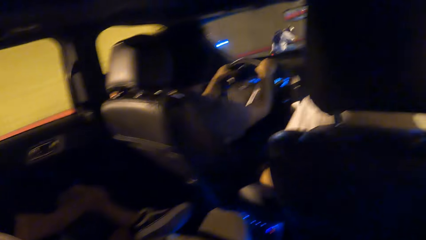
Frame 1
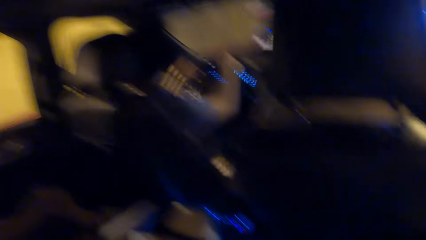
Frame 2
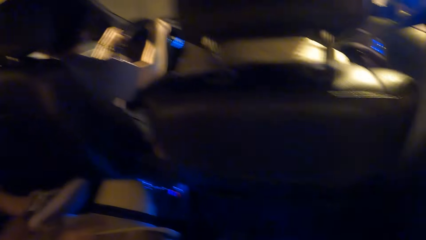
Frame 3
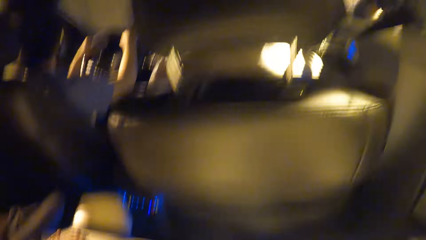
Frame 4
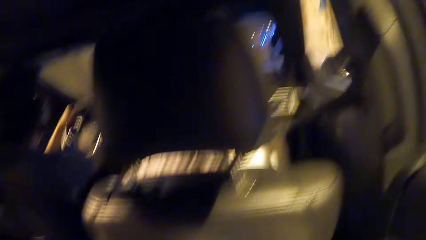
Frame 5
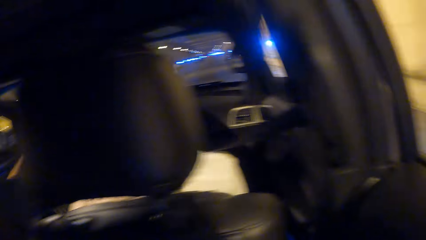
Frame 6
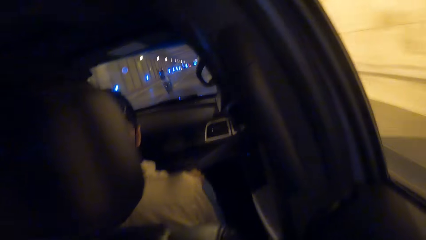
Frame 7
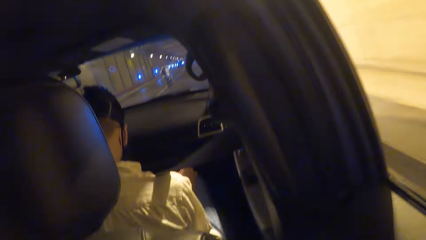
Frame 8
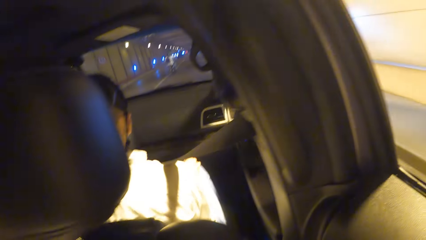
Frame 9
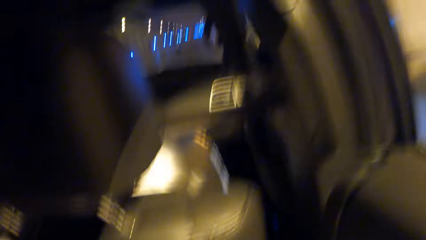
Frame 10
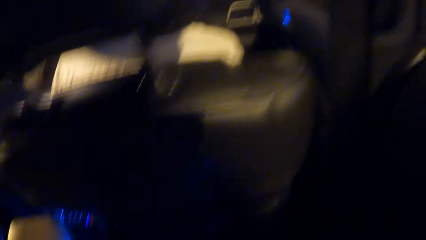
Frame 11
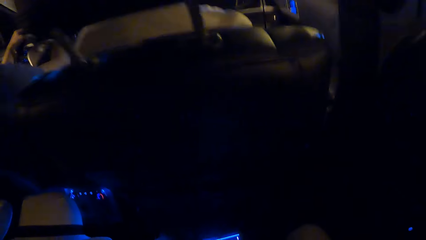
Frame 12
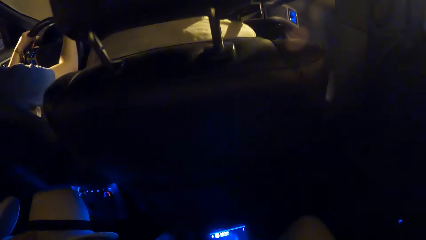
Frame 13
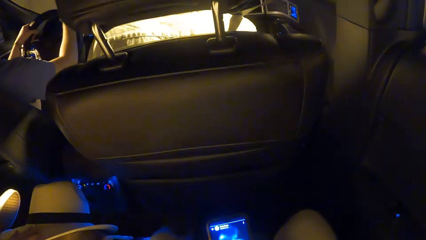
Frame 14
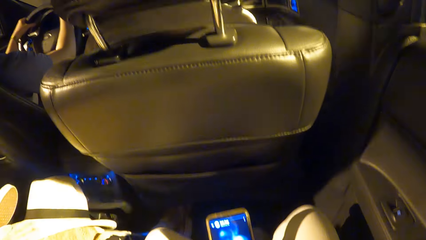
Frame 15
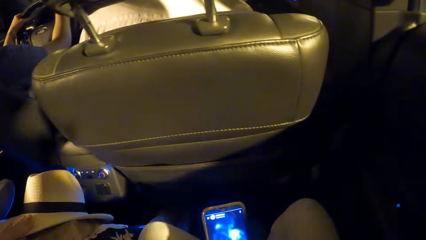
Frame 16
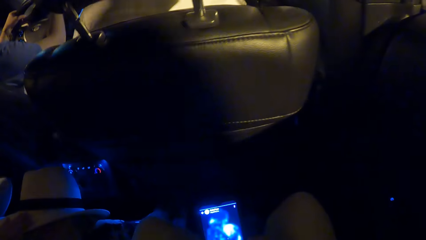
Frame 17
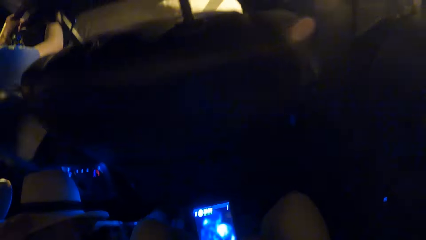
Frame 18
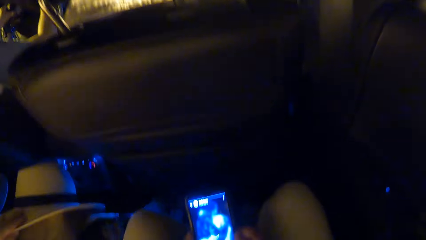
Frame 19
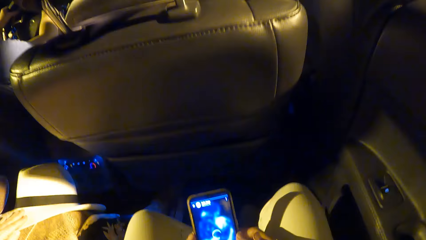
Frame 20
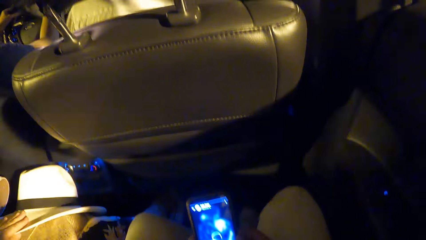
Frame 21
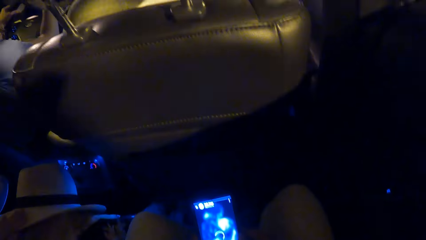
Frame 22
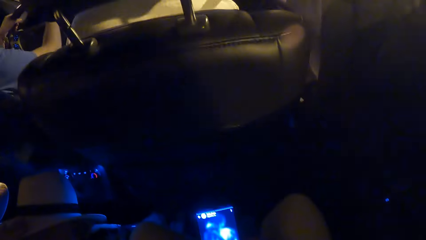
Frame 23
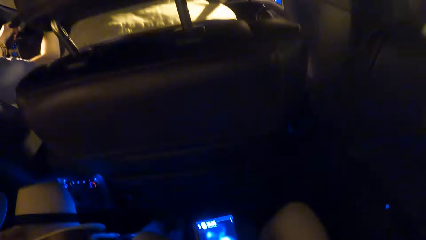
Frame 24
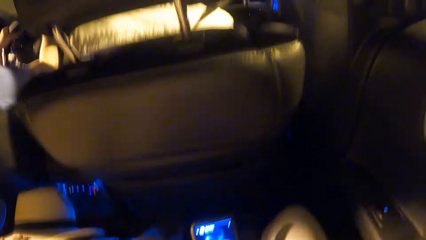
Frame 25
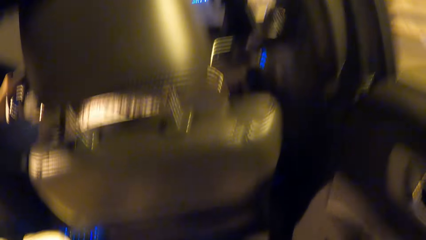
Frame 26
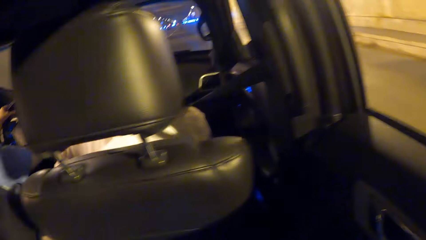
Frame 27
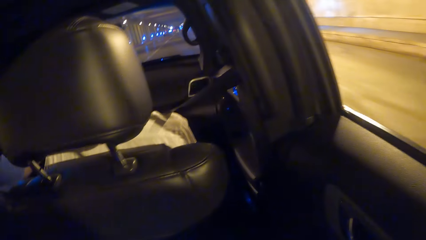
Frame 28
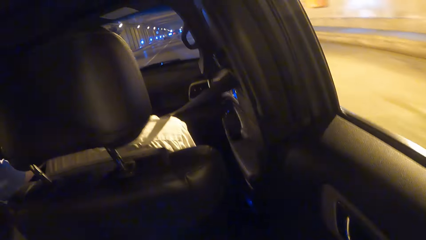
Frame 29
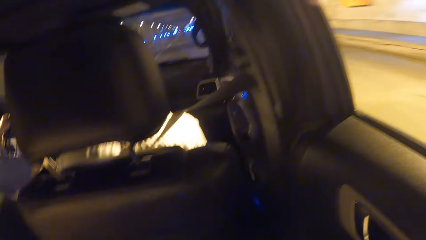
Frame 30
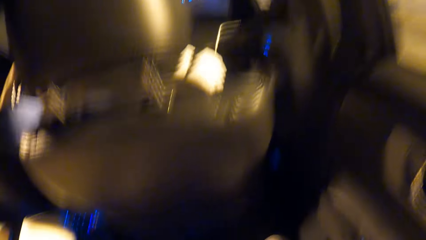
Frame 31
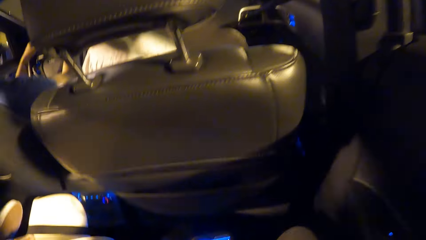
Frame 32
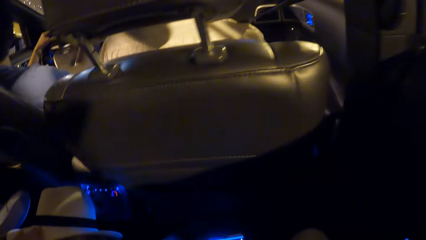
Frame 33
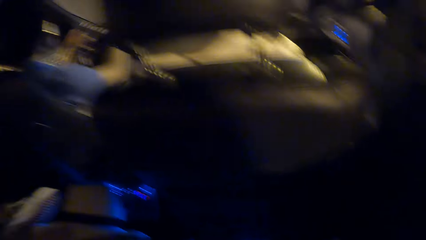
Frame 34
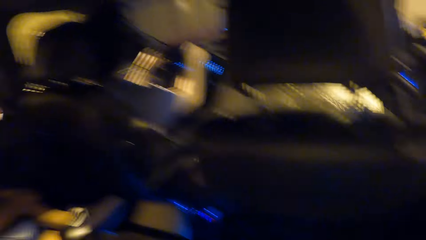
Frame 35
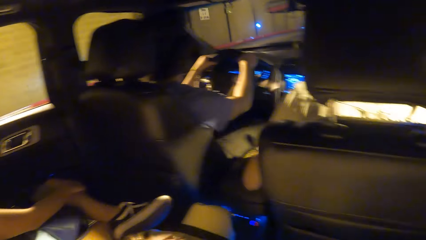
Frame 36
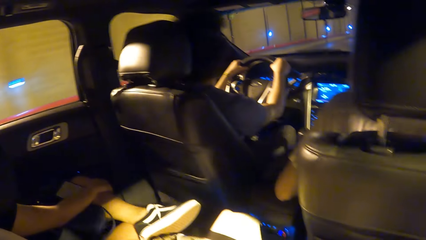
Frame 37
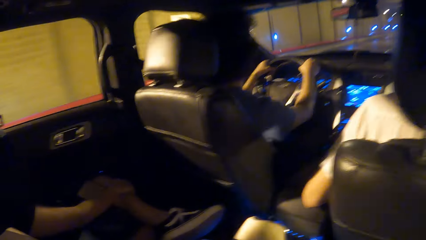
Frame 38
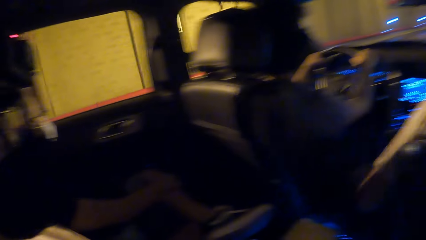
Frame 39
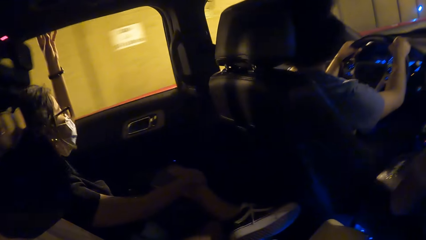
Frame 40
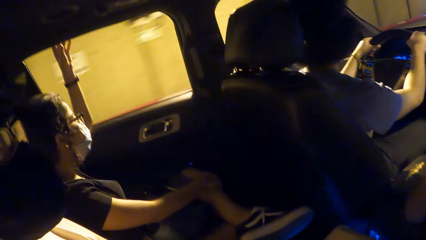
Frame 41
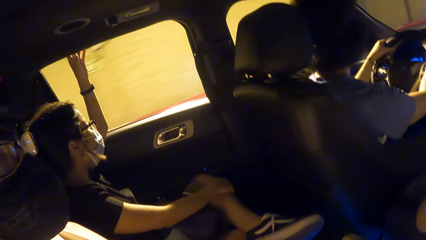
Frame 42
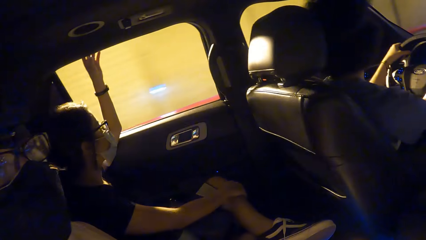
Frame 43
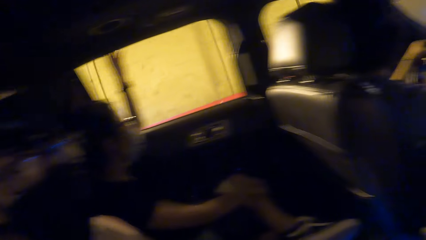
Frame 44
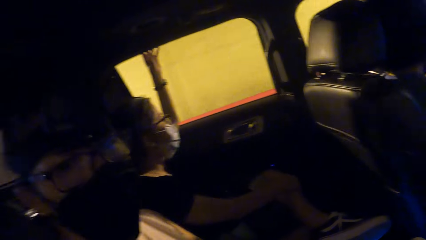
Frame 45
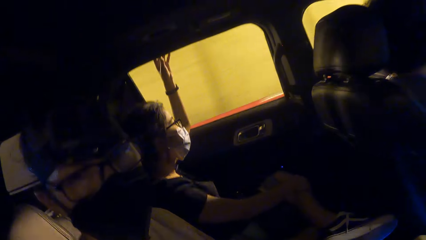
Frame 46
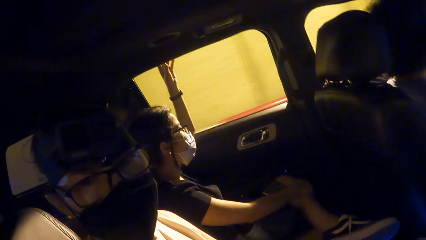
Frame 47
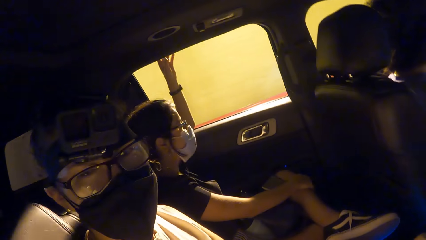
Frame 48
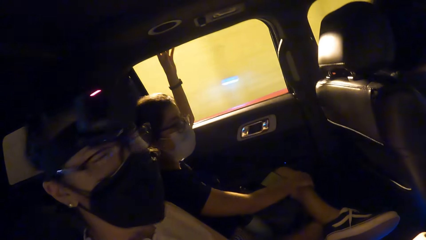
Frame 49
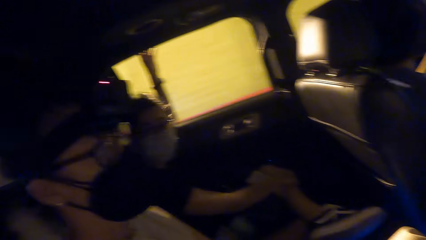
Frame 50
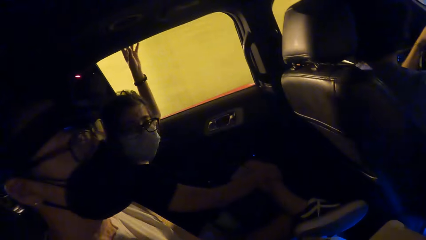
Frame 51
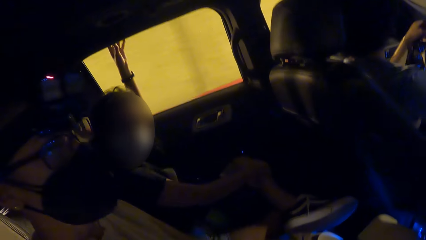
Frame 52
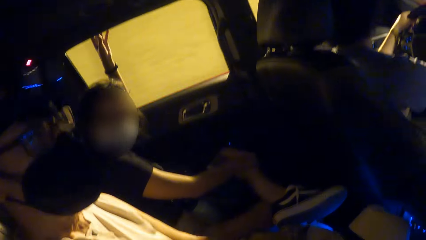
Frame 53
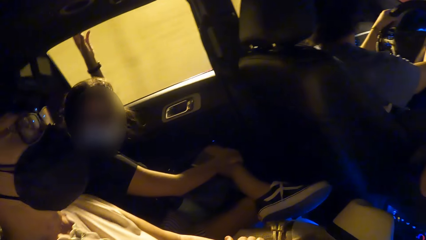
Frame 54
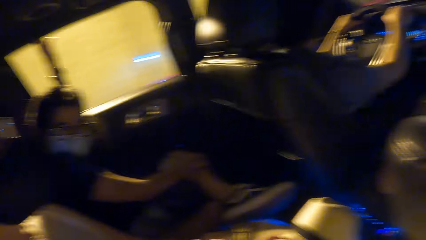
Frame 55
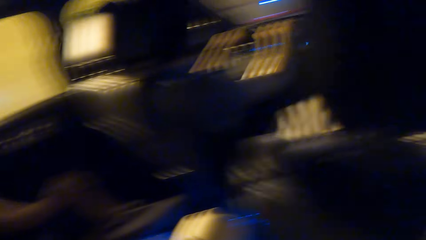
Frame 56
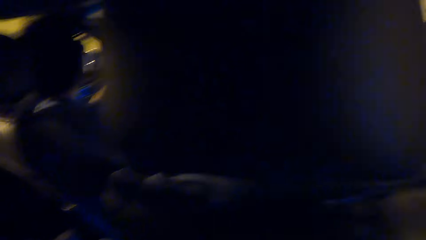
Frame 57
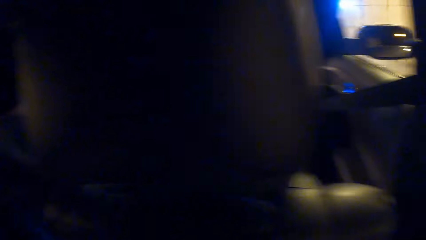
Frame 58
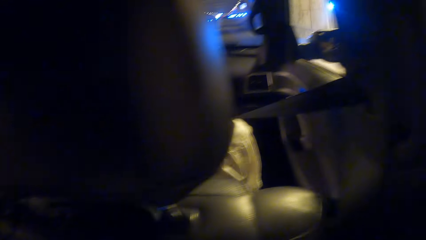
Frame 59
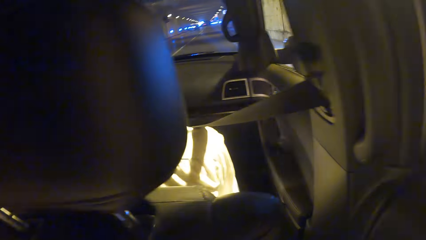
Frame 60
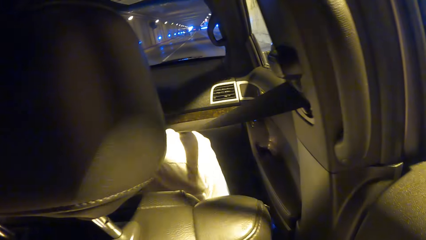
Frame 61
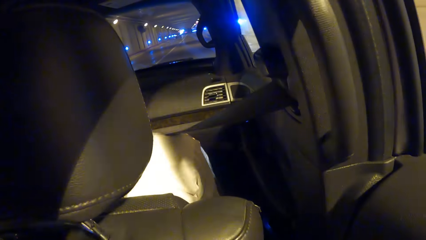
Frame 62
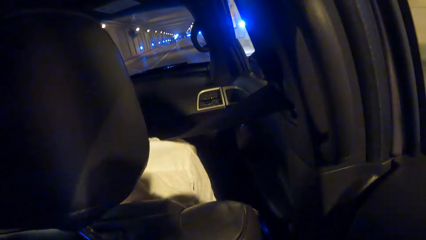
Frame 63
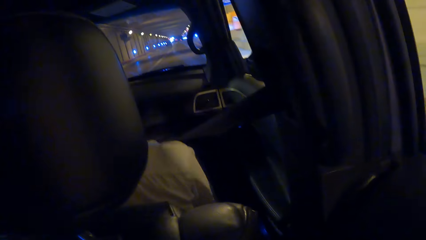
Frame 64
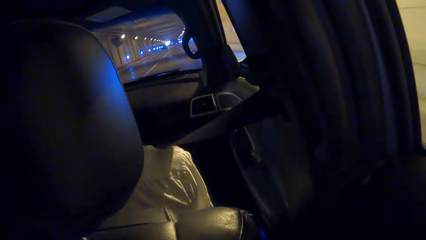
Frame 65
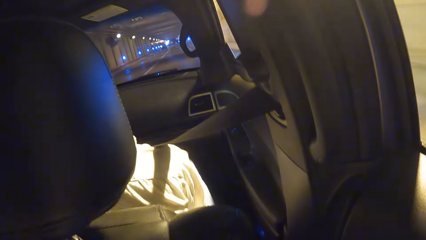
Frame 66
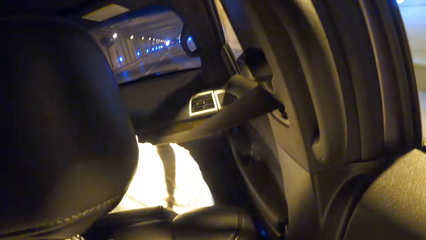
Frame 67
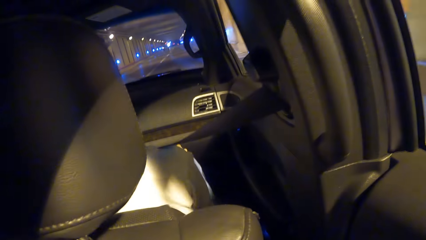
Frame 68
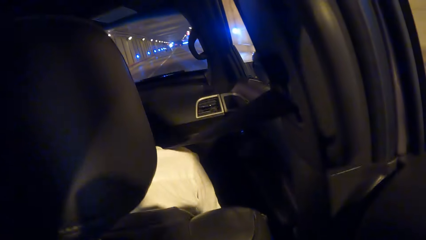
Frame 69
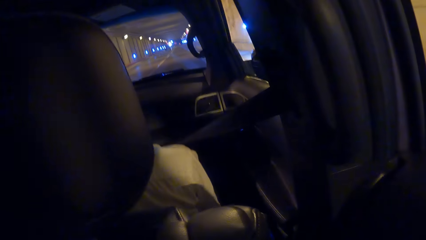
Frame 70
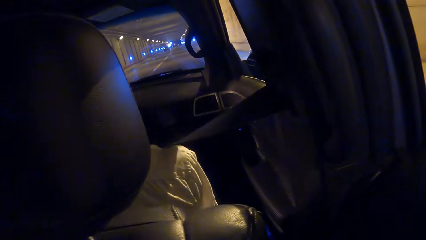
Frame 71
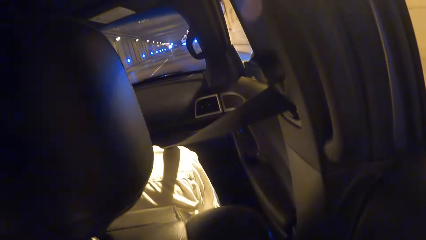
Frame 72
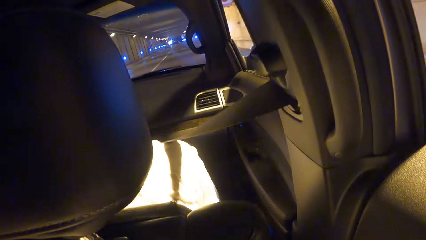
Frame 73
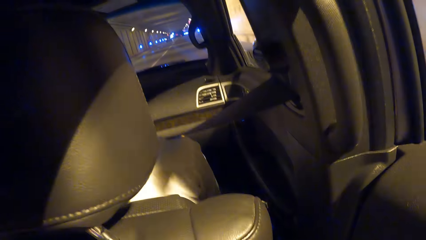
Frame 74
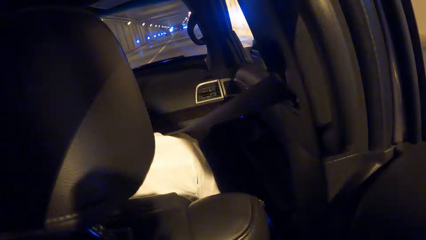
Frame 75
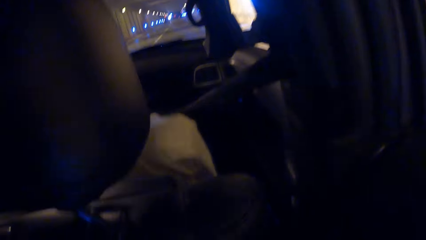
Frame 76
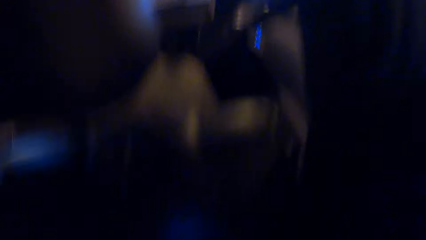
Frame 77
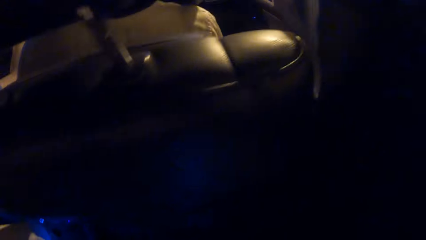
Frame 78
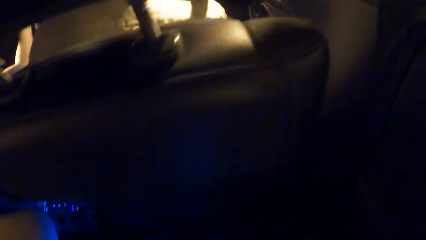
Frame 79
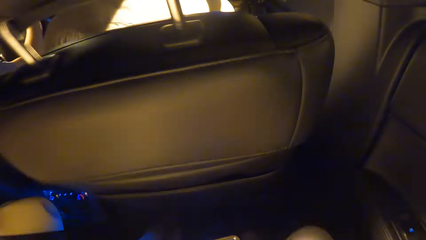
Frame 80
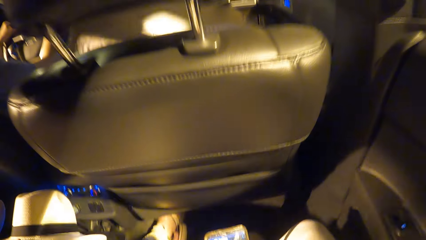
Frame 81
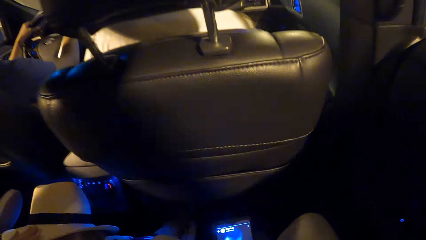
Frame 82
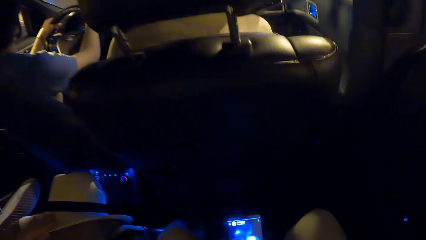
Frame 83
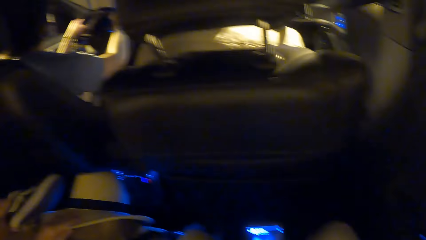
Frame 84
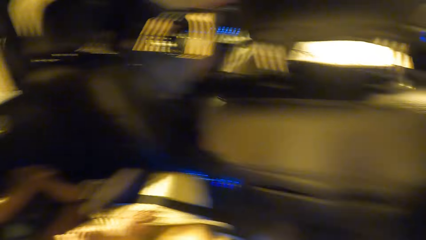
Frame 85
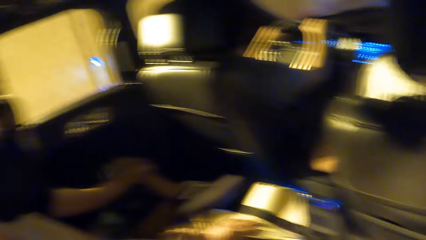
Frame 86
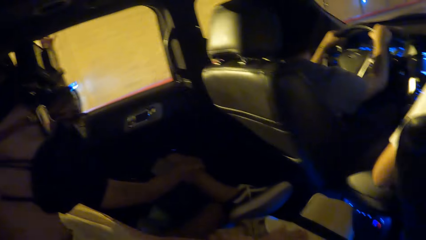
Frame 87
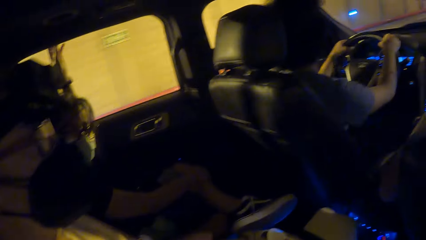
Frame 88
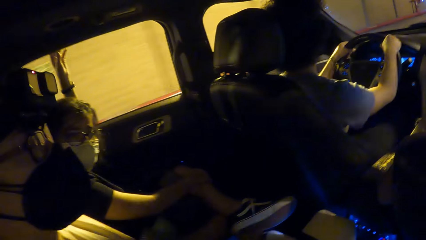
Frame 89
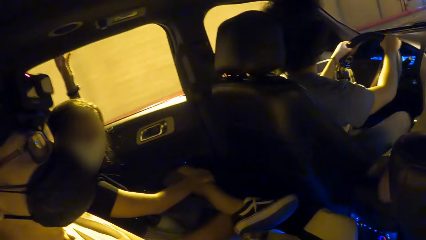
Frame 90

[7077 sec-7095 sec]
The camera wearer looks at a man. They look around the car.
